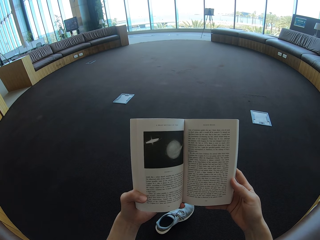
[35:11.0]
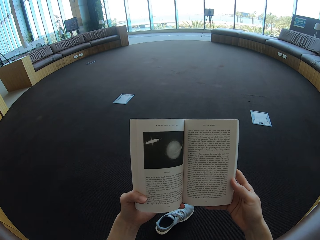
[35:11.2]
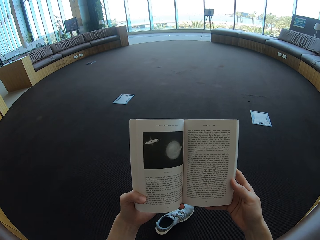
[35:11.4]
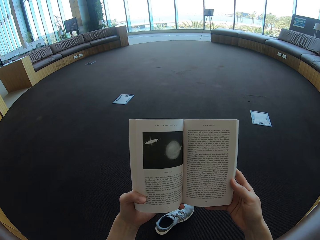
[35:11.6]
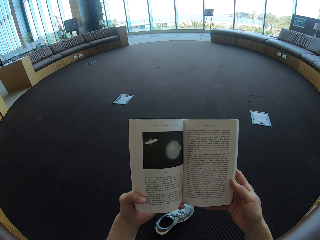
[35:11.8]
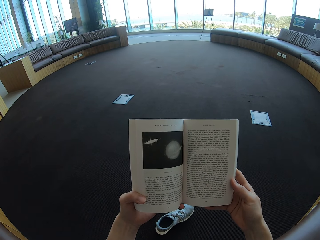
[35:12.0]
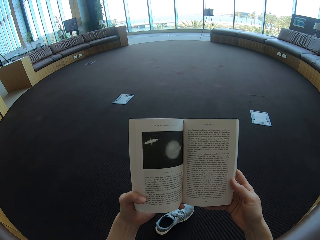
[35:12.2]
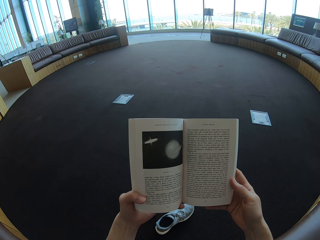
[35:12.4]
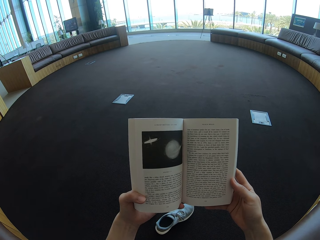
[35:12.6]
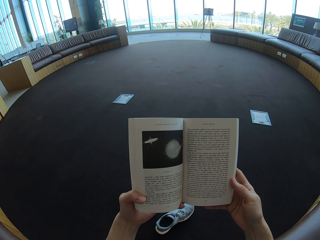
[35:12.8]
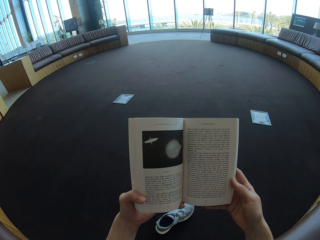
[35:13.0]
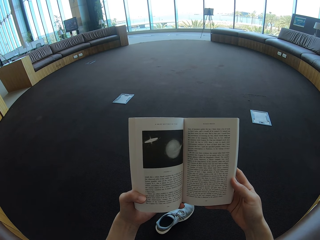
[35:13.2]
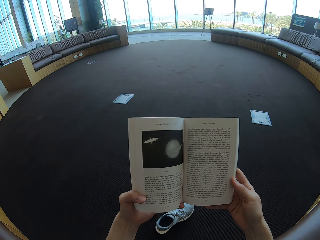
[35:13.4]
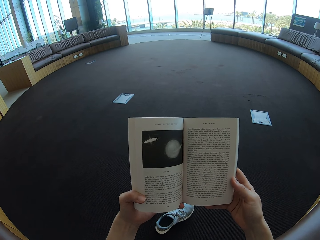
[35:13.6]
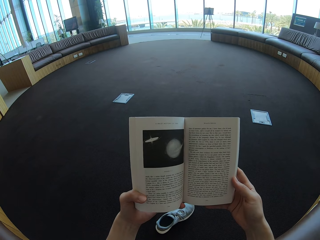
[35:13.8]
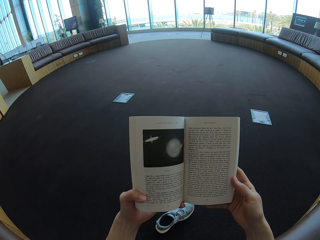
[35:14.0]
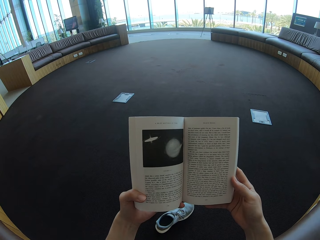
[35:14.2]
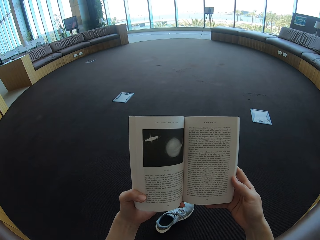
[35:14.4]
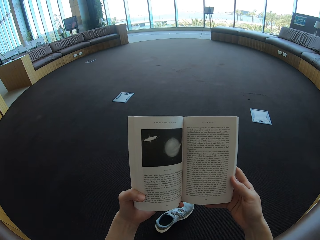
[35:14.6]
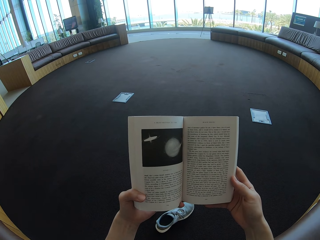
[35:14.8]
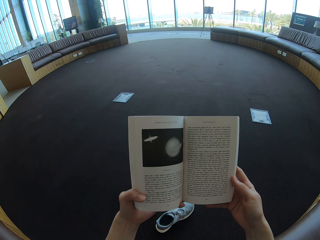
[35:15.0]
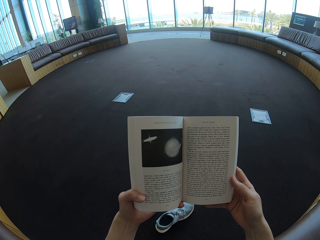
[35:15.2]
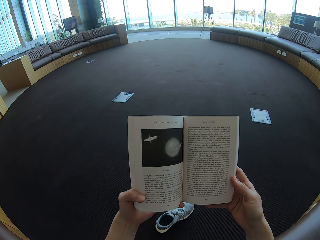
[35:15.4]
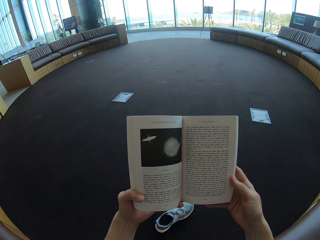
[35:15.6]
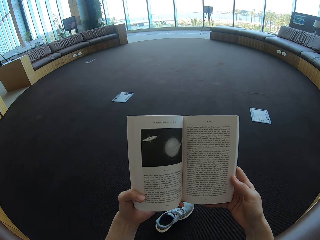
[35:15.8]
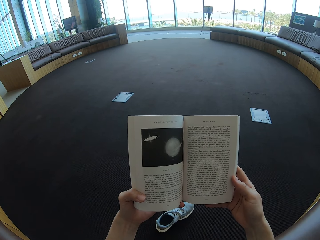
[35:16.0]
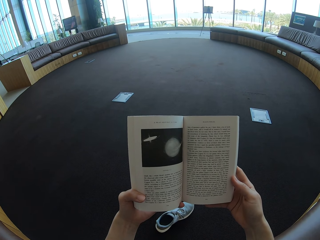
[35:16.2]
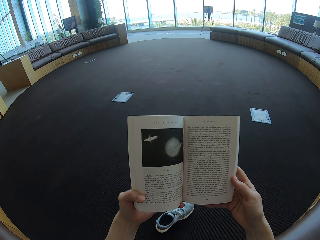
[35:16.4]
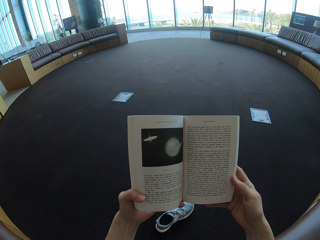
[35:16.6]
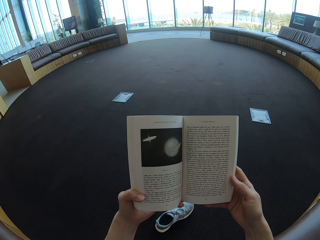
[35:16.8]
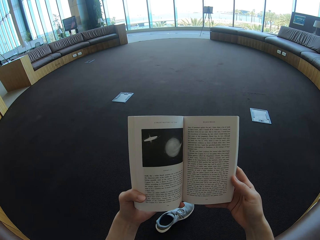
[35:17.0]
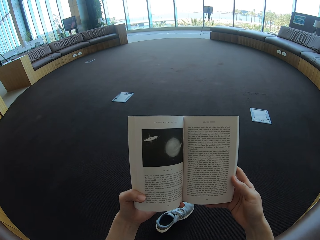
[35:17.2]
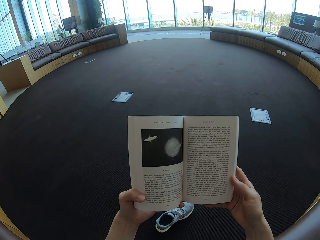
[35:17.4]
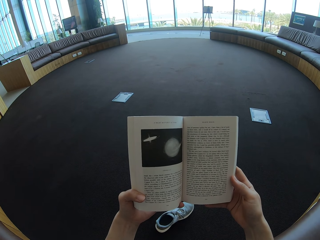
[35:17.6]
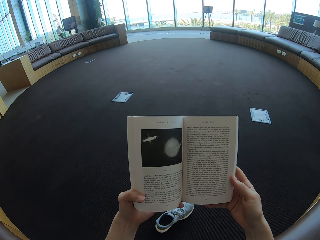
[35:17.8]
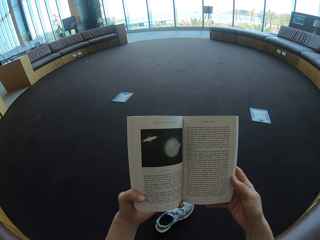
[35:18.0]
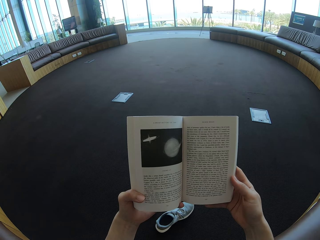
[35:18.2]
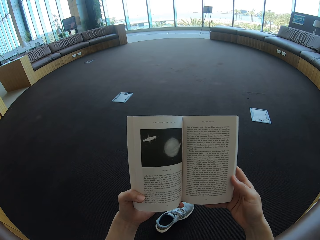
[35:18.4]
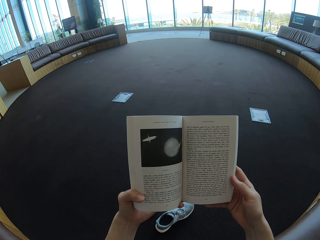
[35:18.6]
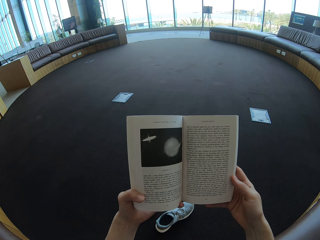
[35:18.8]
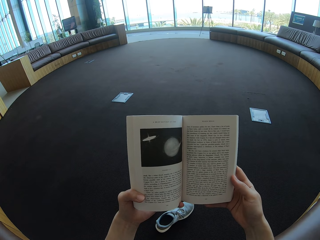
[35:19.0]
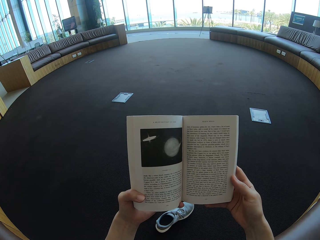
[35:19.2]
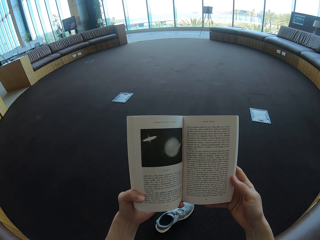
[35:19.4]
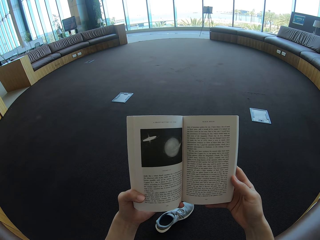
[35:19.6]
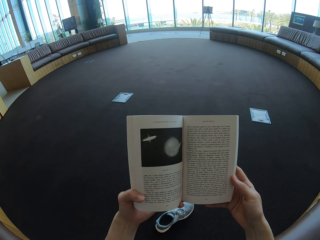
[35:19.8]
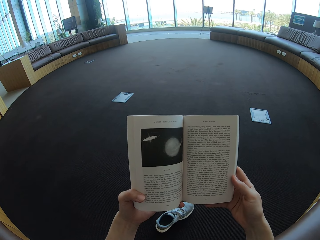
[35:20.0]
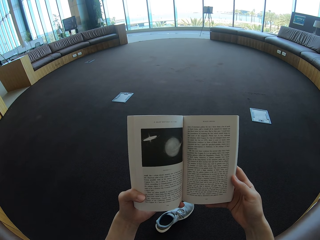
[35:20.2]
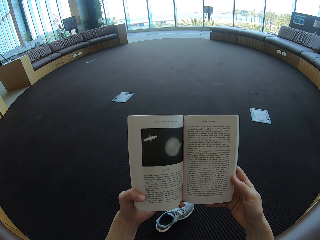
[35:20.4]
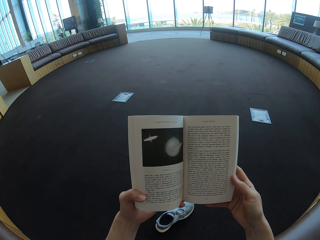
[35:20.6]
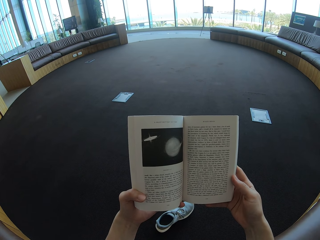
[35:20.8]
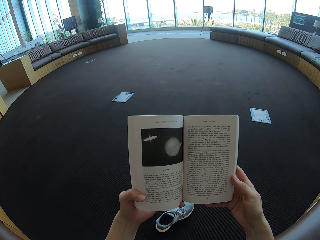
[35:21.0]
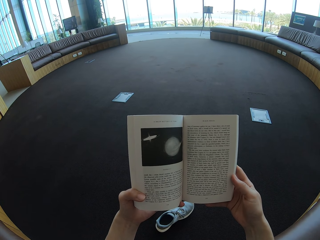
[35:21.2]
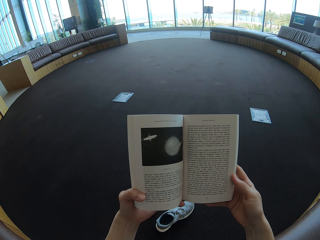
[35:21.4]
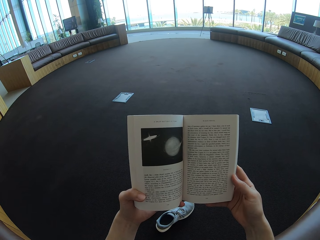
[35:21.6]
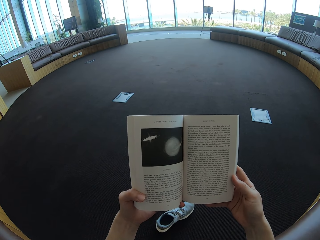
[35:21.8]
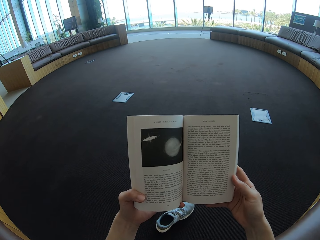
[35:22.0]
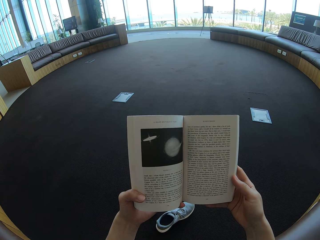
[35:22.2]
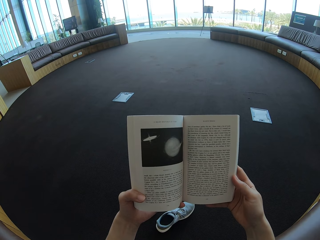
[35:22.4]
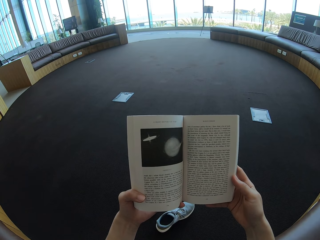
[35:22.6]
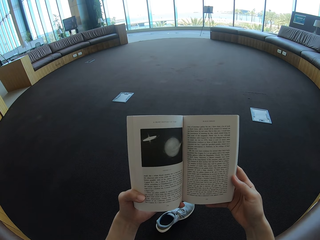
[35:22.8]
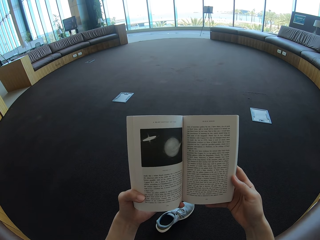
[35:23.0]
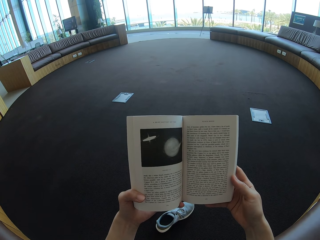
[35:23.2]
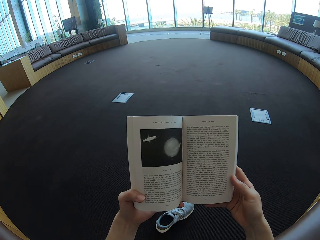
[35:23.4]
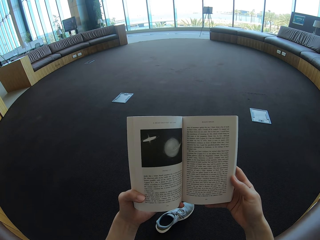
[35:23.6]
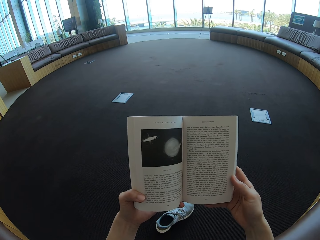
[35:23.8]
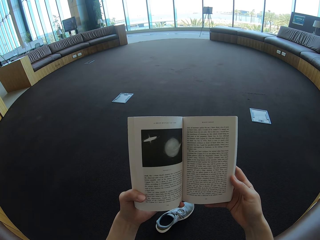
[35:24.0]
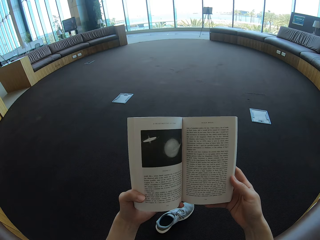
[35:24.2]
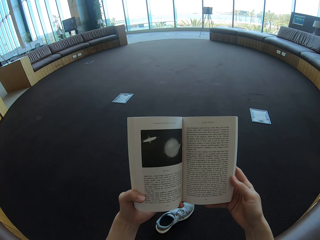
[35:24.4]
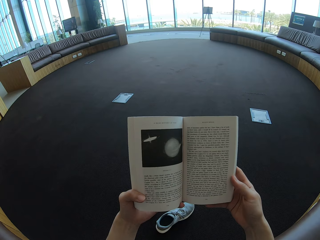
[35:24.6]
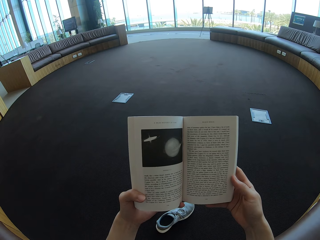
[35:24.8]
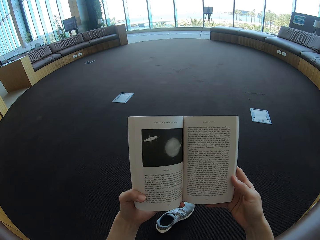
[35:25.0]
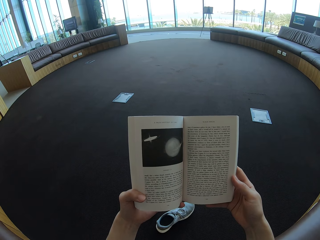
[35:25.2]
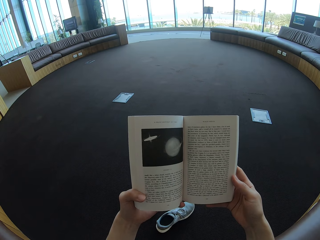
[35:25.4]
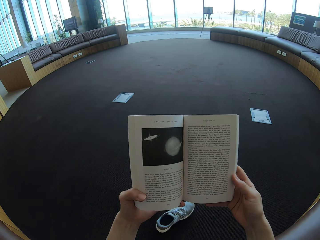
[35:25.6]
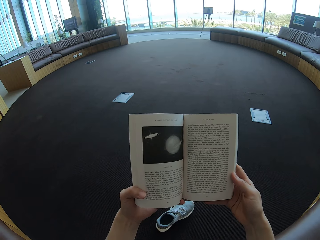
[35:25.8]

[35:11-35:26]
The camera wearer holds the text book. They look on the writings.

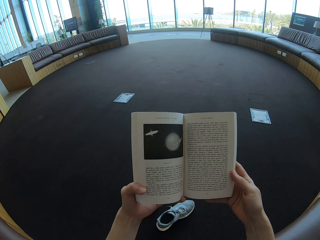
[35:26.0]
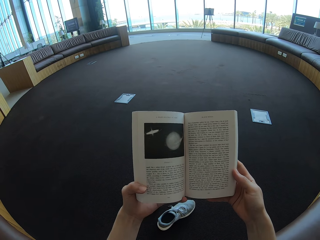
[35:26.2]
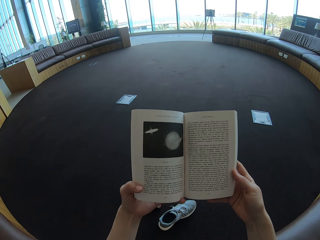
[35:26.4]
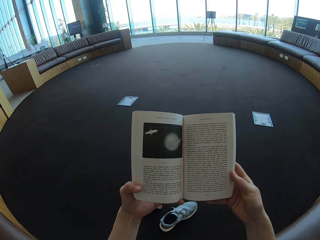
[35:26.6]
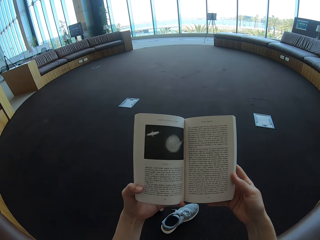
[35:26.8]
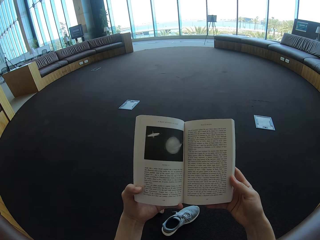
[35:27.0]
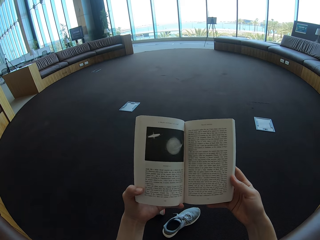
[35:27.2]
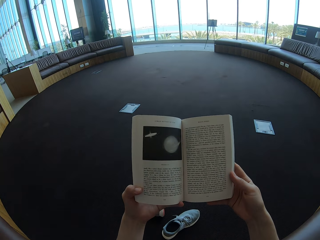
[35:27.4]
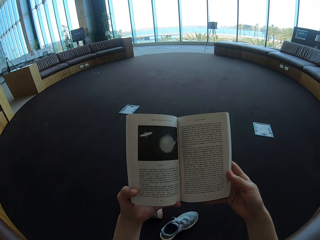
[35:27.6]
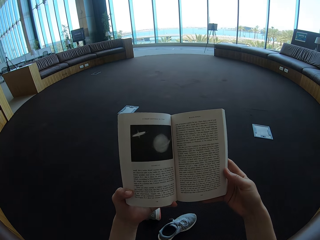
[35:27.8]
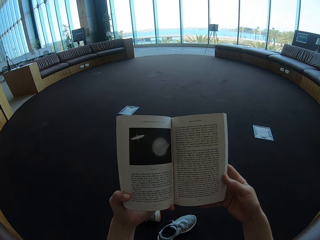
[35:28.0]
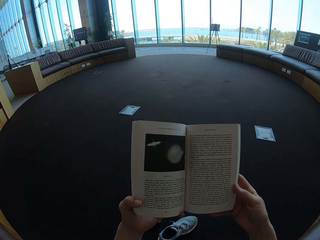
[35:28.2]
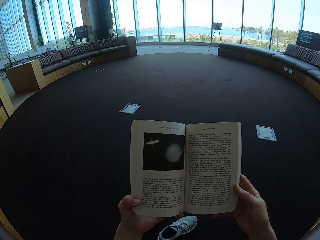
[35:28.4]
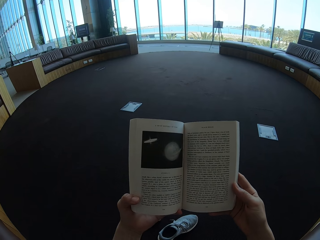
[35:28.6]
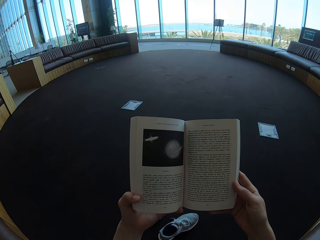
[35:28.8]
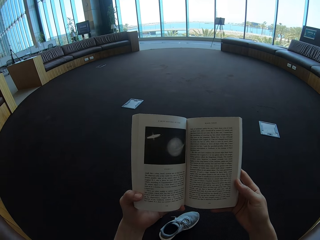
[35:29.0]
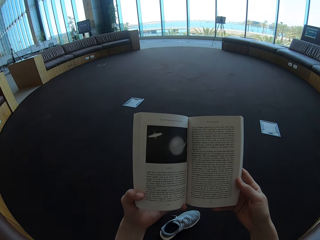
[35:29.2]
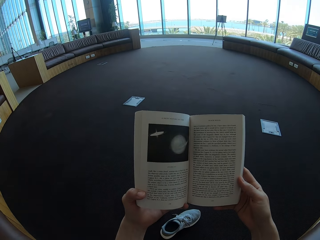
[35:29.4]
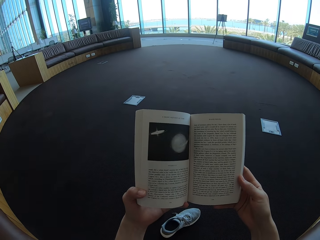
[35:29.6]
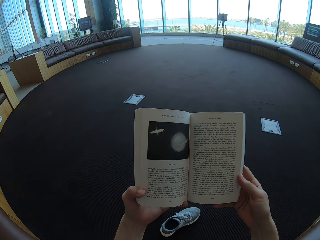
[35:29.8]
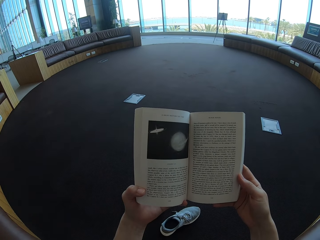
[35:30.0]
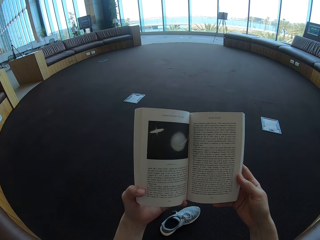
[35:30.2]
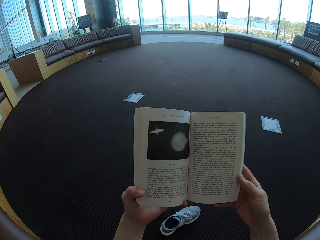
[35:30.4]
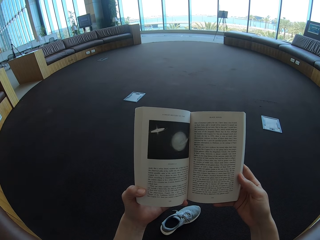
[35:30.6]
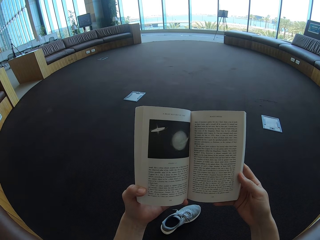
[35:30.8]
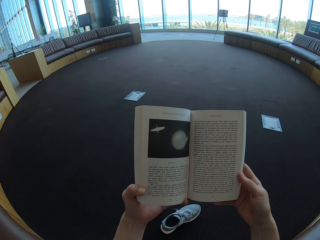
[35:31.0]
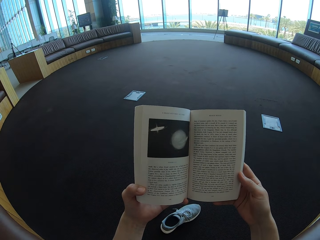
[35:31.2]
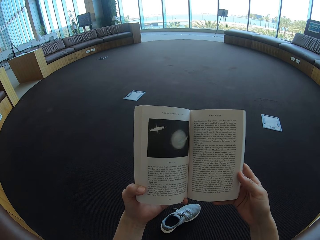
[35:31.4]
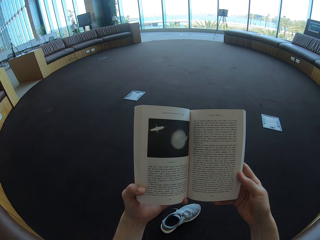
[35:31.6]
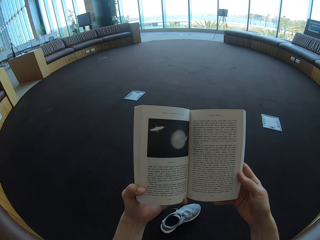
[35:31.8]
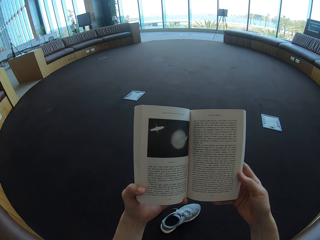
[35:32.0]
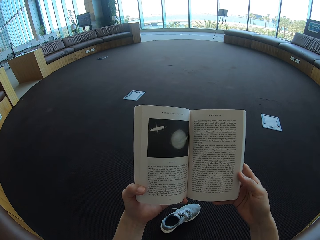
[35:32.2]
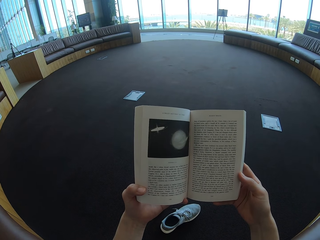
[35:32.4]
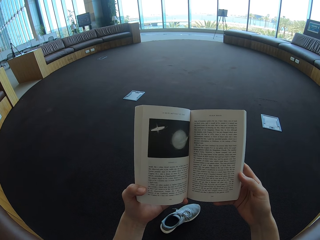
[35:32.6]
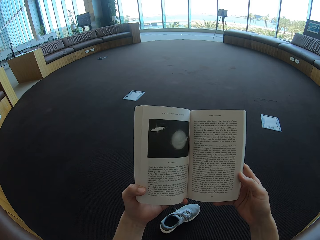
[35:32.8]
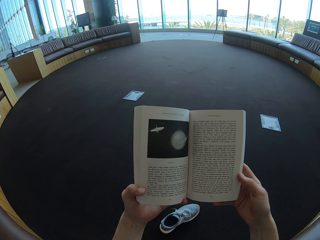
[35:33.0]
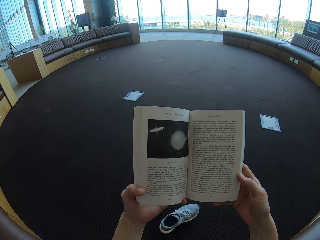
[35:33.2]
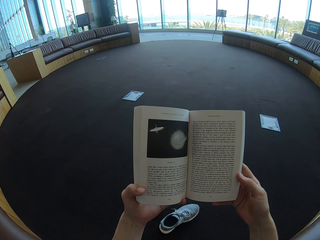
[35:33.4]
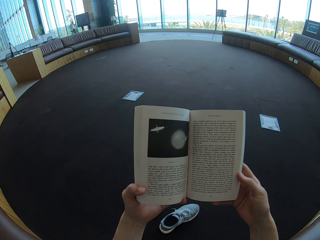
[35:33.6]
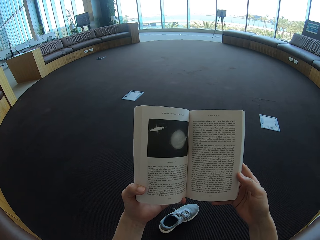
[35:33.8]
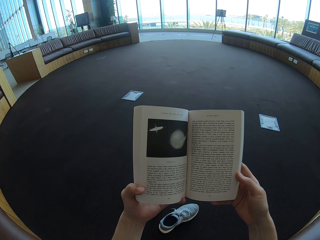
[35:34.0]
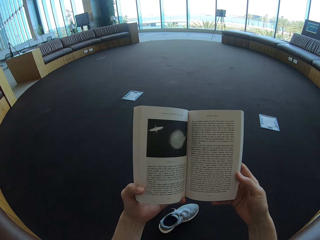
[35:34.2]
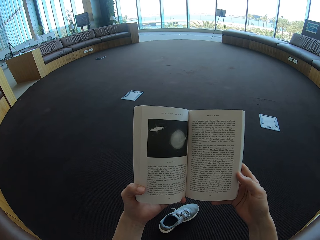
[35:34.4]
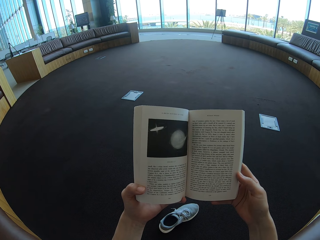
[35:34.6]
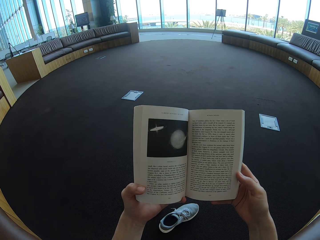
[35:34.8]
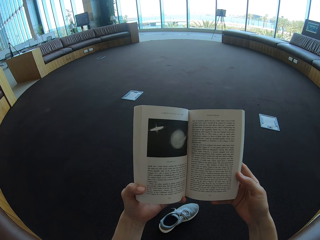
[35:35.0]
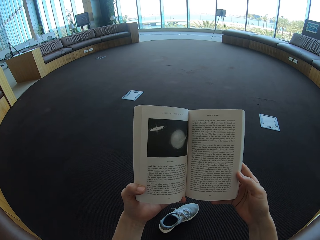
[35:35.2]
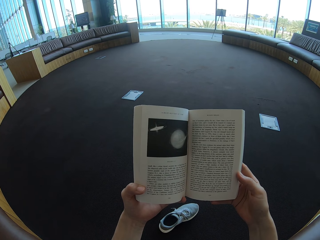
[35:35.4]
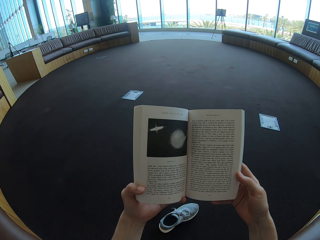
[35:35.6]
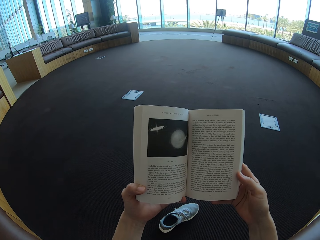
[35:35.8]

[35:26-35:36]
The camera wearer holds the story book with both hands.
